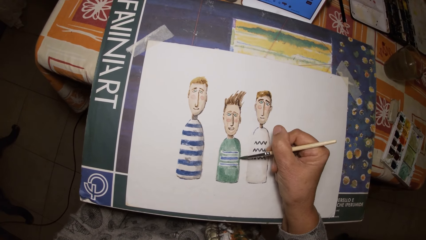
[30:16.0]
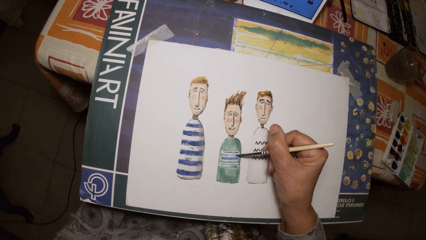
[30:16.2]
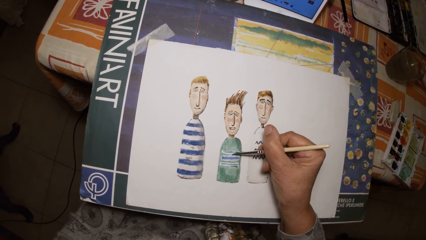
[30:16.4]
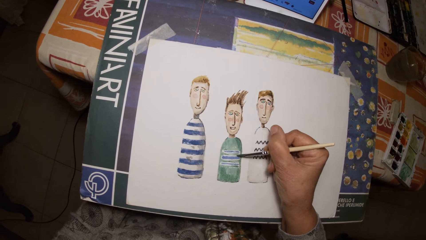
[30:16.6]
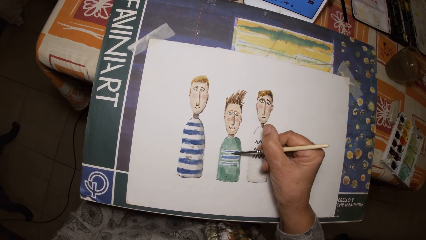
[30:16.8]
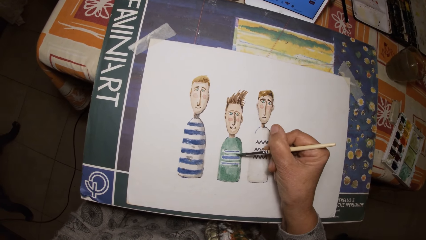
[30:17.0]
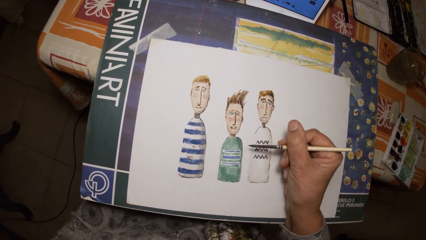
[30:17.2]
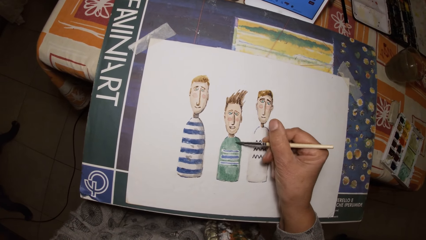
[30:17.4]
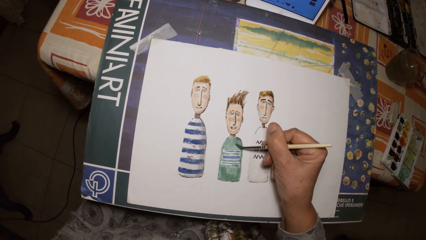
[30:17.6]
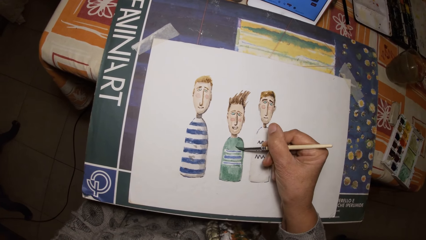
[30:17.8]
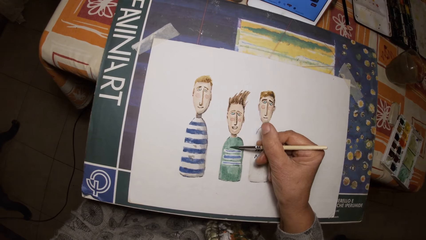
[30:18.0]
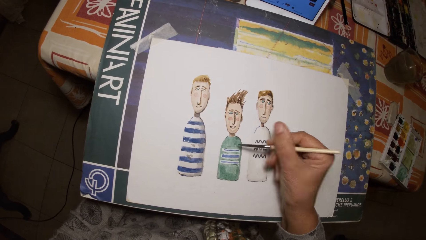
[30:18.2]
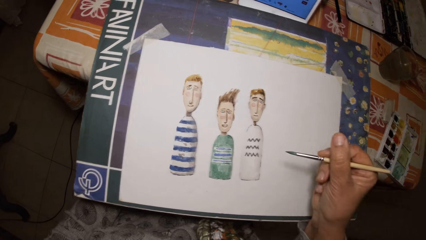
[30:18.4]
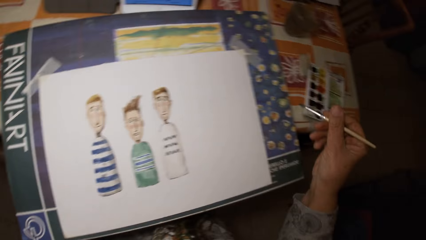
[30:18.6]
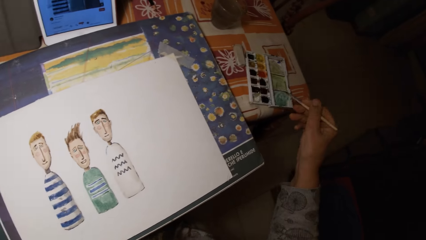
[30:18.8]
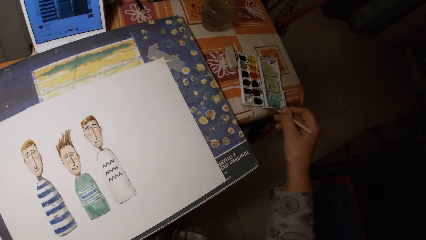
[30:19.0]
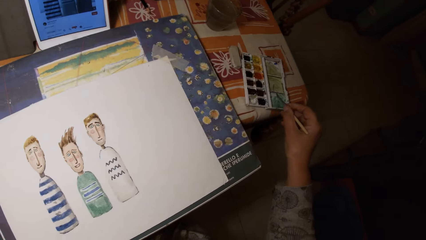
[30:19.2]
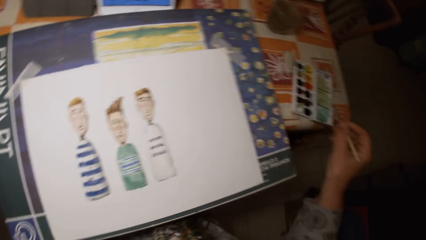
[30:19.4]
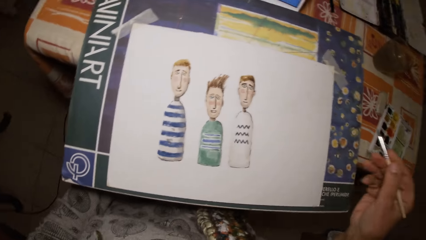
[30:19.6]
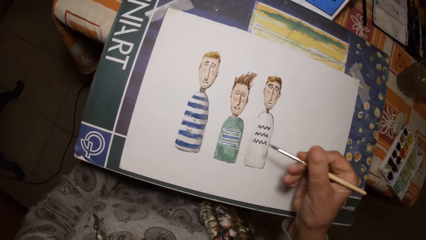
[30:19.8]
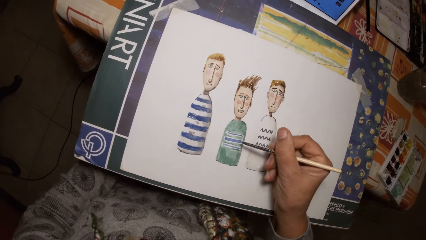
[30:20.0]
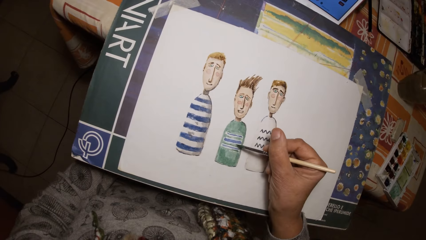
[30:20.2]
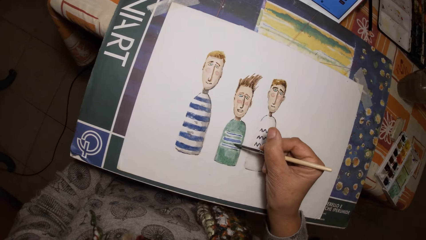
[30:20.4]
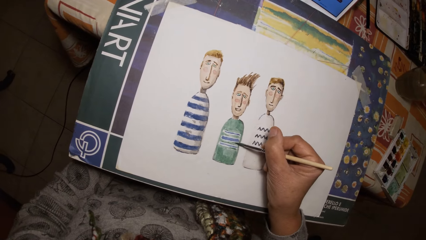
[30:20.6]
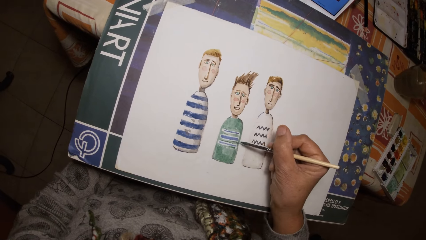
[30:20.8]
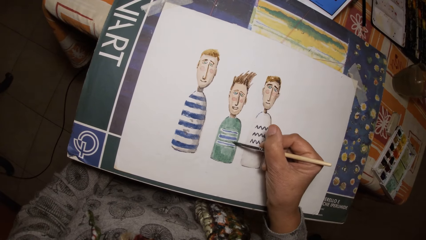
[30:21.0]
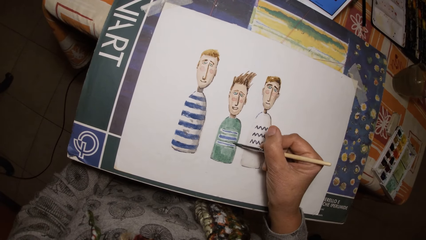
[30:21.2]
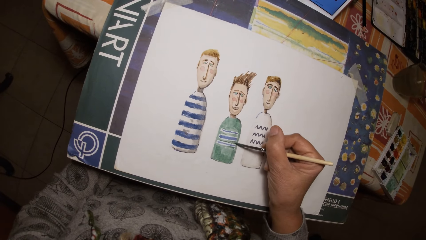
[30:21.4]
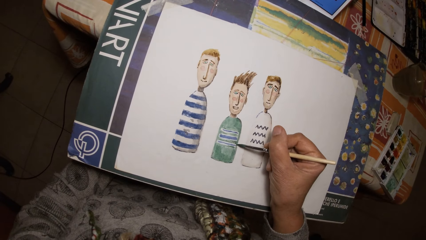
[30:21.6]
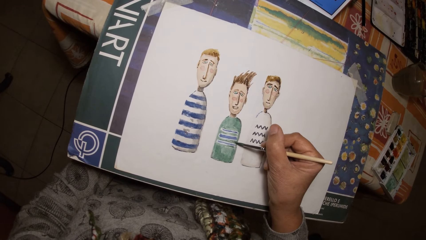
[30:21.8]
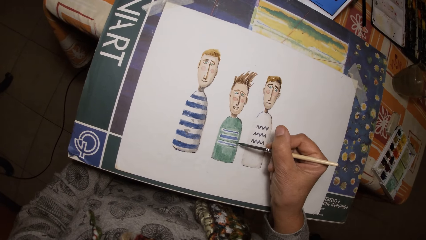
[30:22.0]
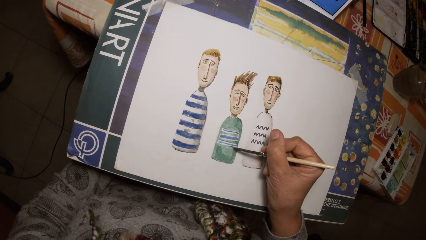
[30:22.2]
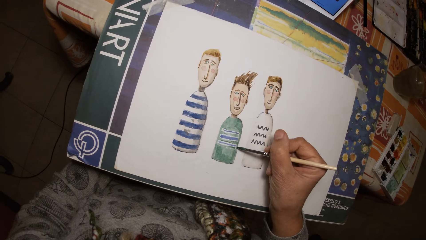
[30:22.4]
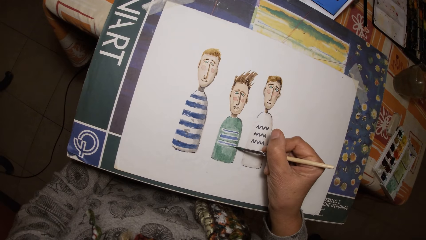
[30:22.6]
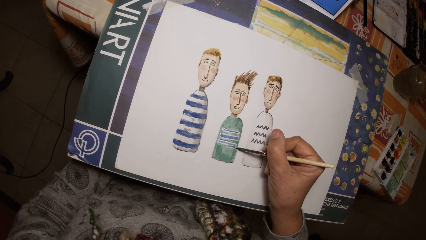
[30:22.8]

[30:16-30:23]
The camera wearer paints the paint palette cover with the brush in his right hand. He rubs a paint brush on the paint palette. He paints on the paper with the brush in his right hand.

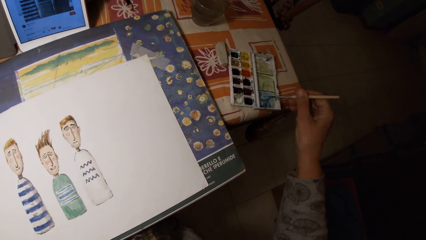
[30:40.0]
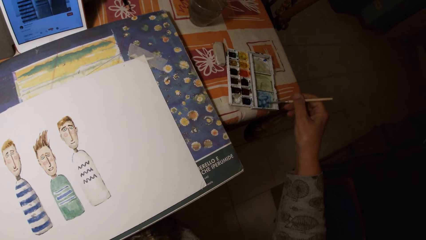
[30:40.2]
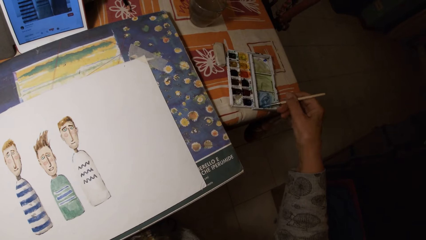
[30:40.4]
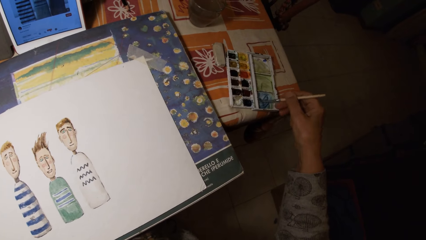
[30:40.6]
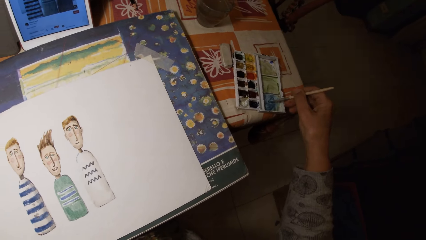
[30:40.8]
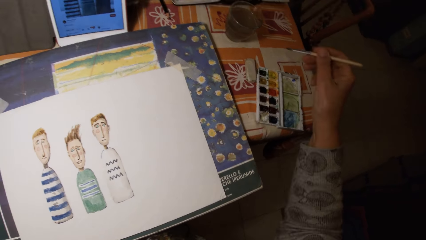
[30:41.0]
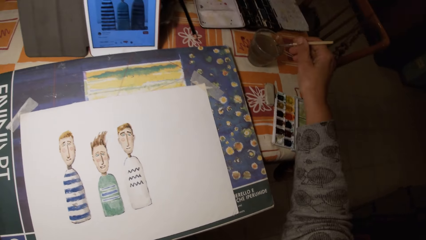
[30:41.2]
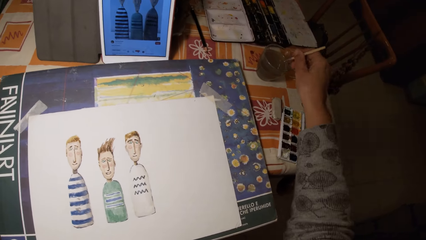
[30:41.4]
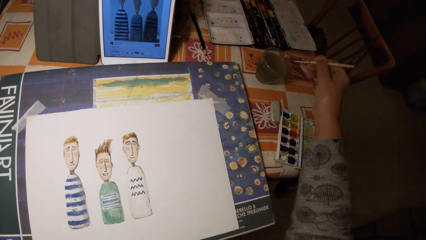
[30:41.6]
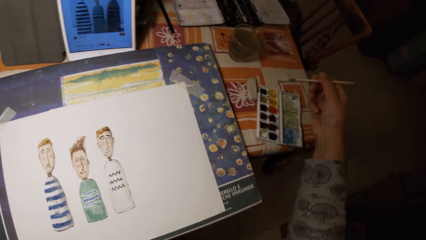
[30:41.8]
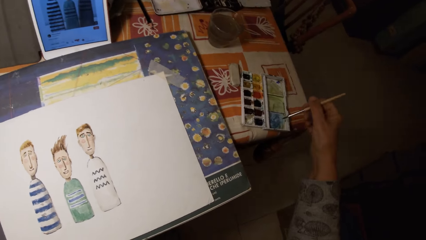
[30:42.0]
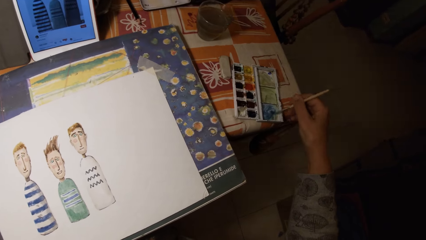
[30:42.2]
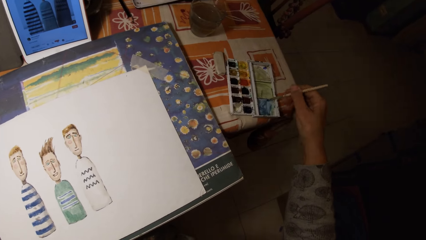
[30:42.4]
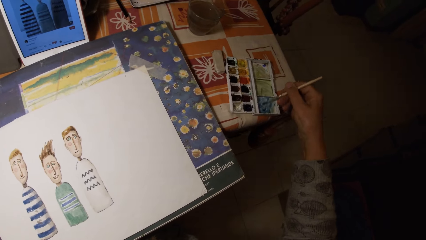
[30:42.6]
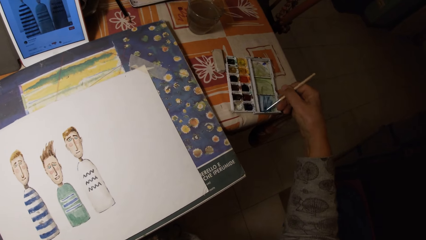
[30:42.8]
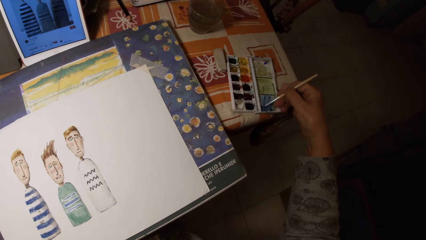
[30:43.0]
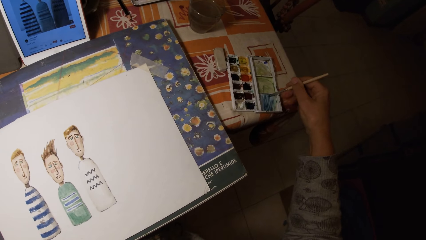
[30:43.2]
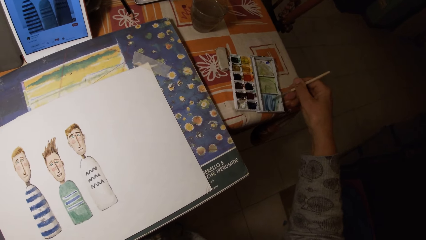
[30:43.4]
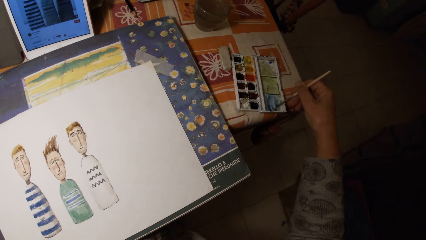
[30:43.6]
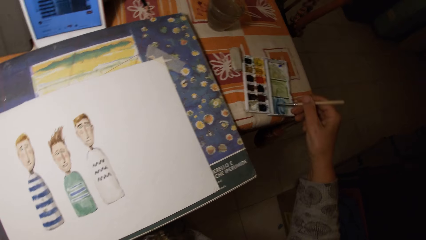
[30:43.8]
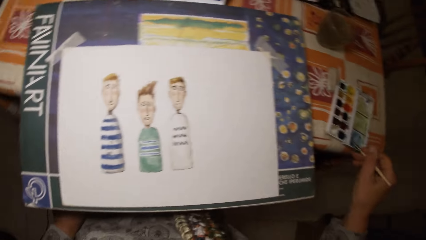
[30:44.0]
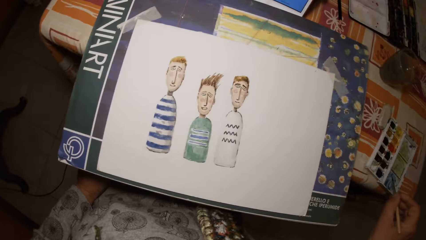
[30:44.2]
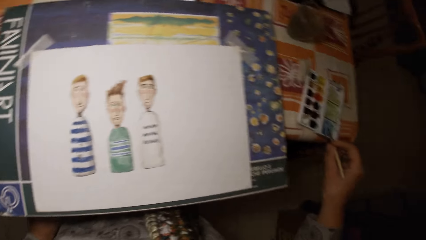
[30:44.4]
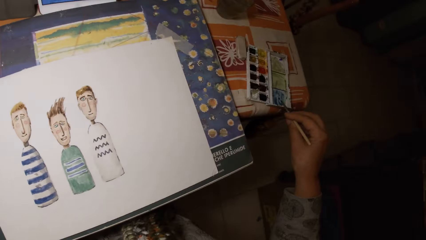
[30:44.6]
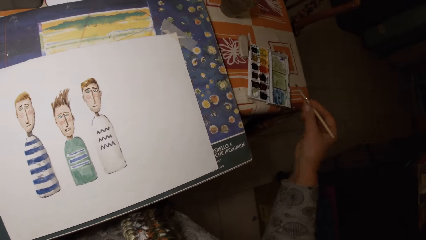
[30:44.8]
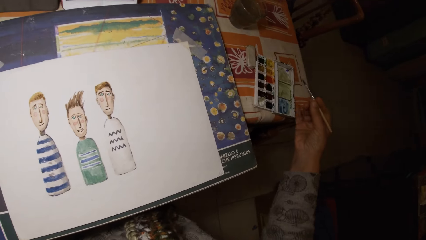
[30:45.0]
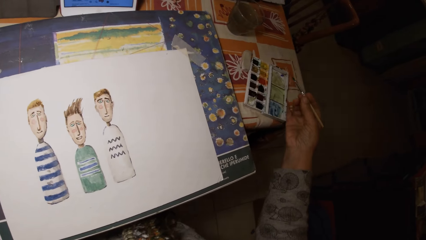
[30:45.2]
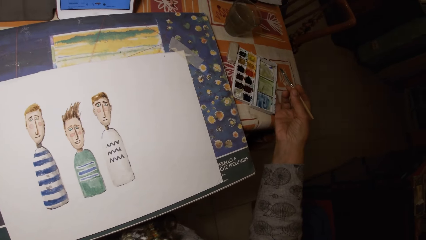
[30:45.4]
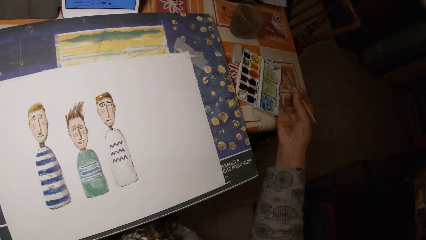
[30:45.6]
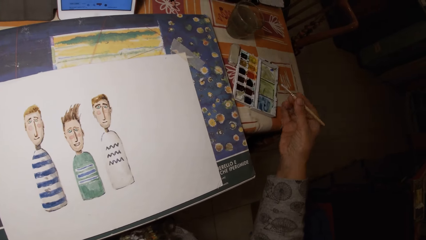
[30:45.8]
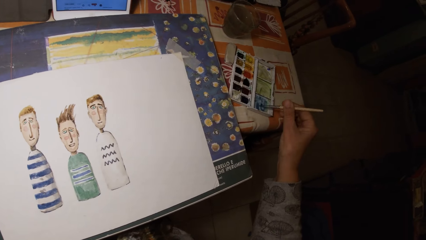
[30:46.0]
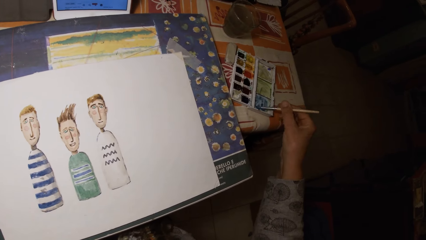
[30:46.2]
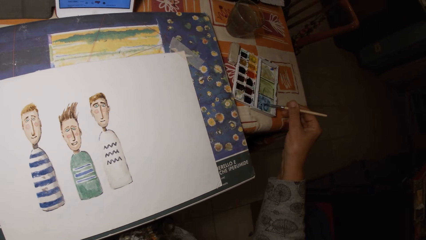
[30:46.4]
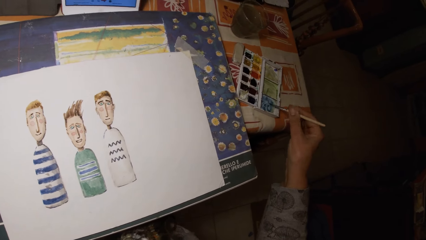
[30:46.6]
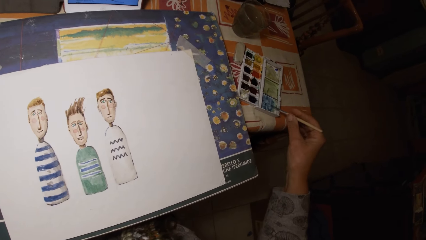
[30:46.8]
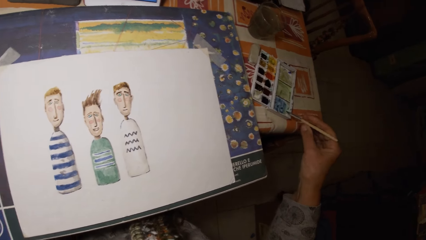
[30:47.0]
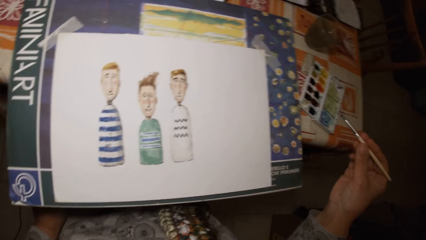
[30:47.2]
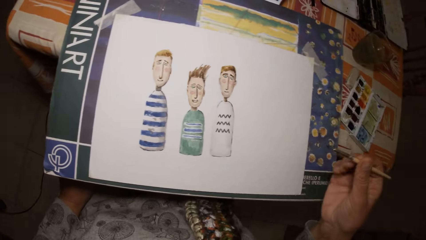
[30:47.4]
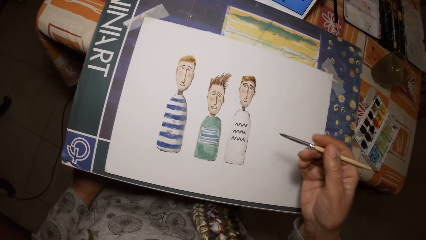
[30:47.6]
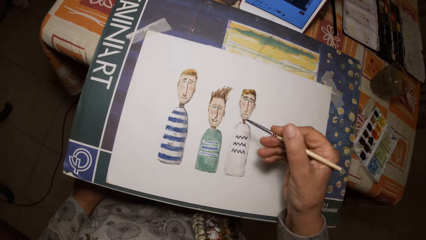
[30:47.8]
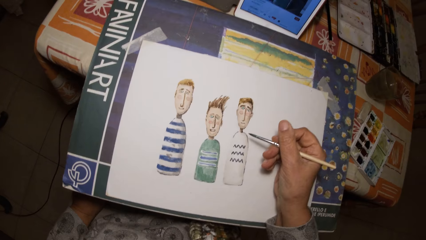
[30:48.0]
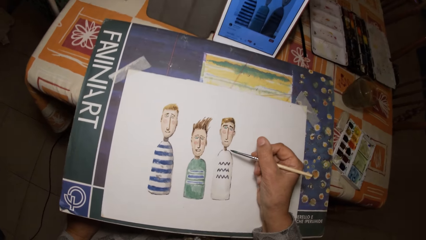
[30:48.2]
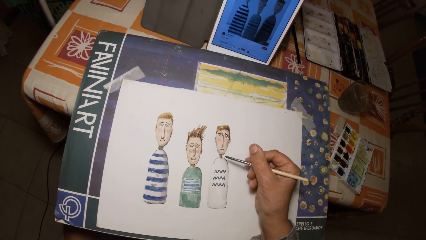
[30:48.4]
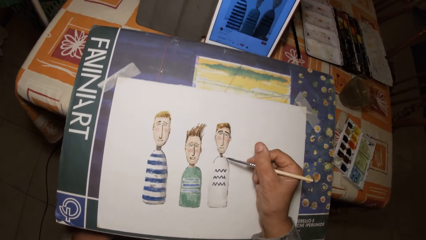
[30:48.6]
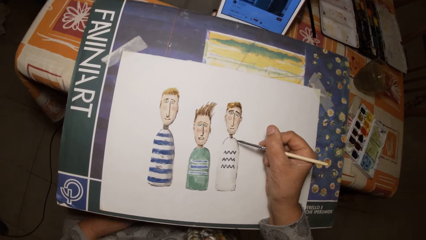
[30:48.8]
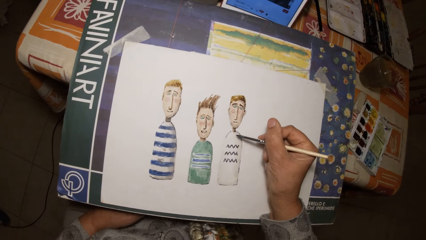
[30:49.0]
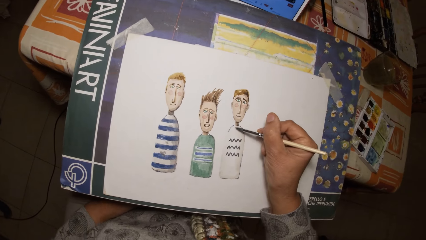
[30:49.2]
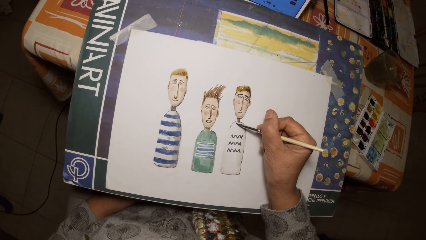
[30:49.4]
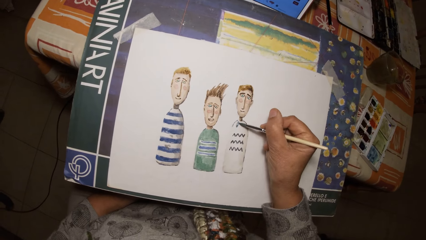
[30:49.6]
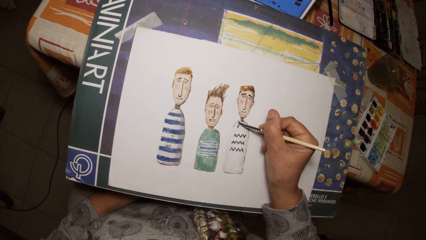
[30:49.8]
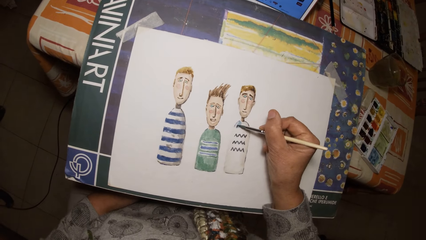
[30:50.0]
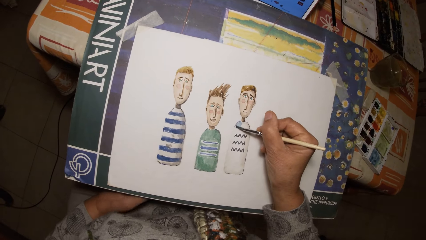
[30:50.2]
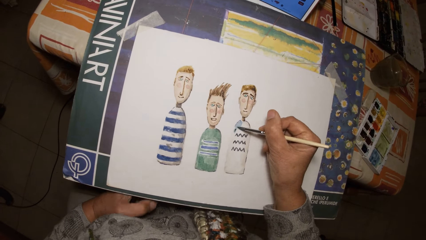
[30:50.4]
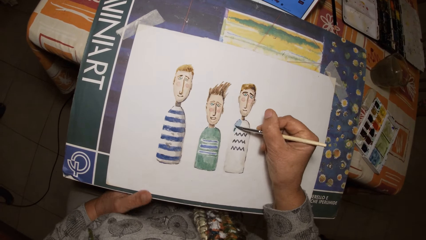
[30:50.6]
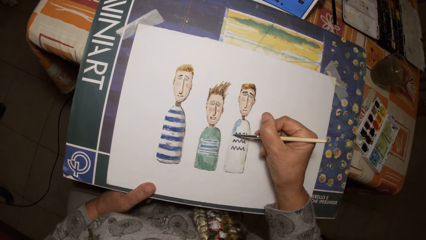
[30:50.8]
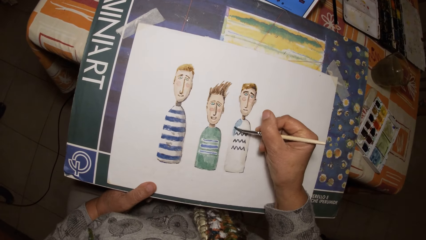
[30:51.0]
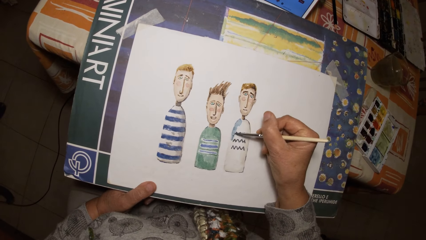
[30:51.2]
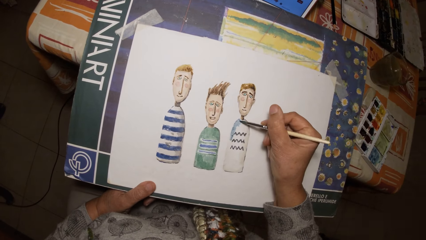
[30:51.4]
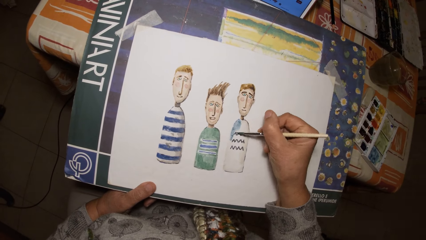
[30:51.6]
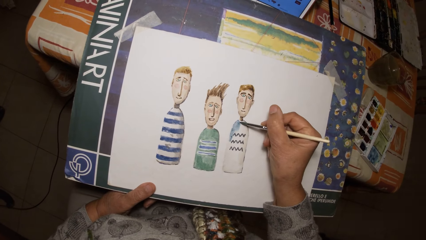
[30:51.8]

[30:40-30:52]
The camera wearer dips the brush in his right hand in the paint palette on the table. He paints the paint palette cover with the brush in his right hand. He dips the brush in his right hand in the cup of water on the table. He paints the paint palette cover with the brush in his right hand. He pushes the paint palette with his right hand. He paints the paint palette cover with the brush in his right hand. He paints on the paper with the brush in his right hand. He holds the drawing board with his left hand.
